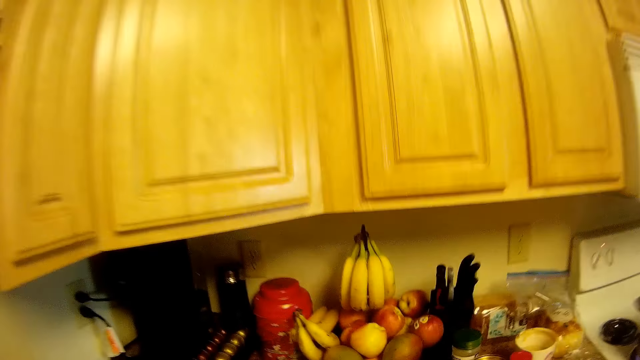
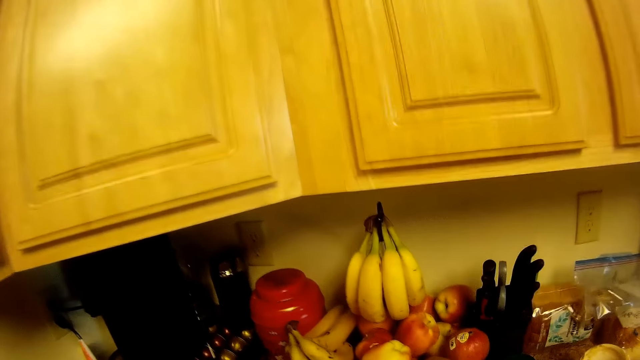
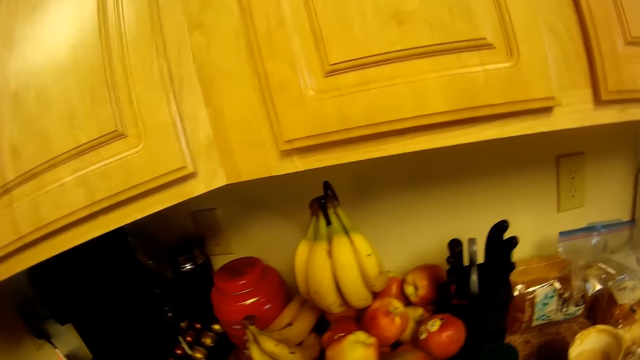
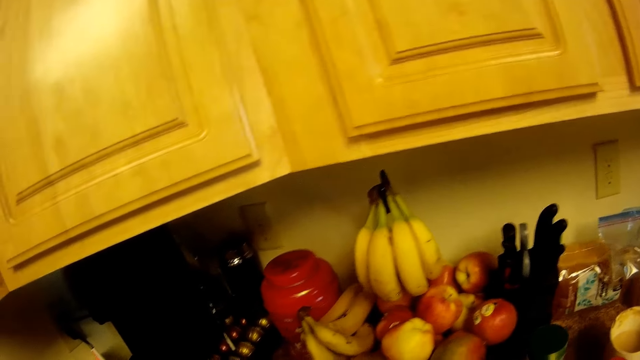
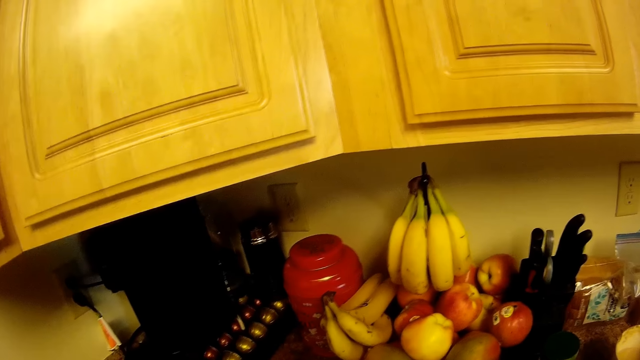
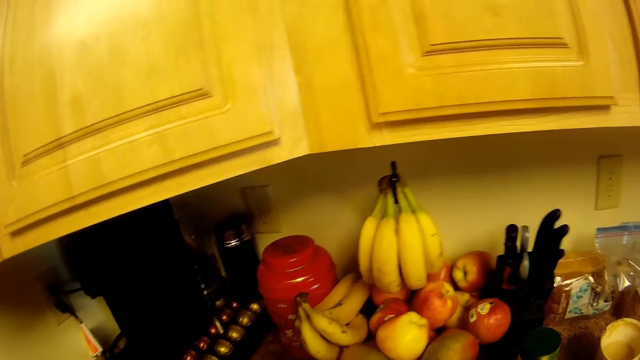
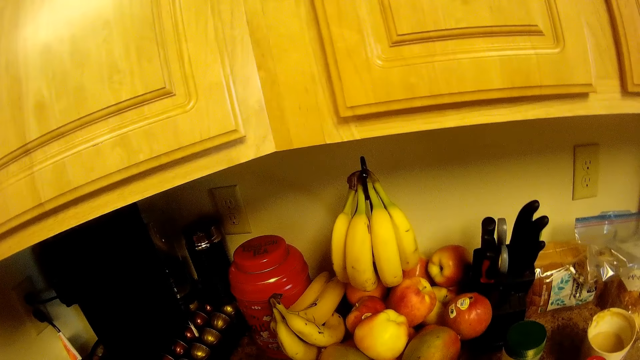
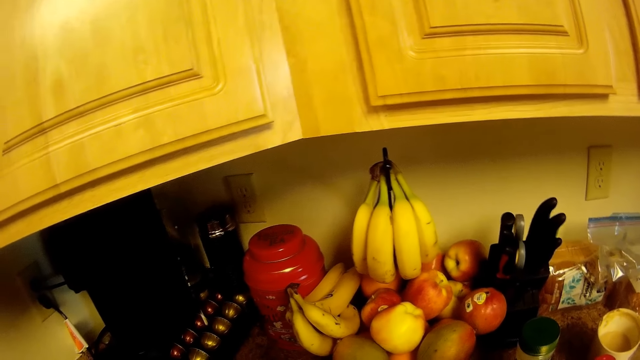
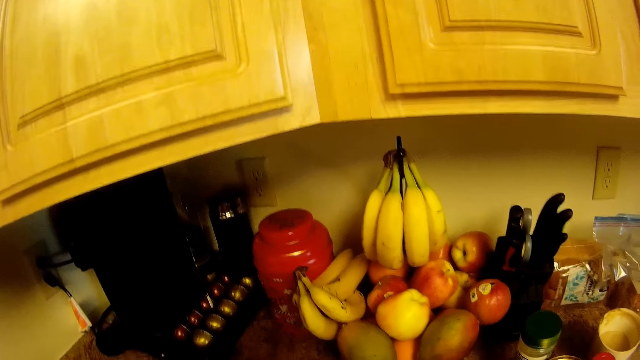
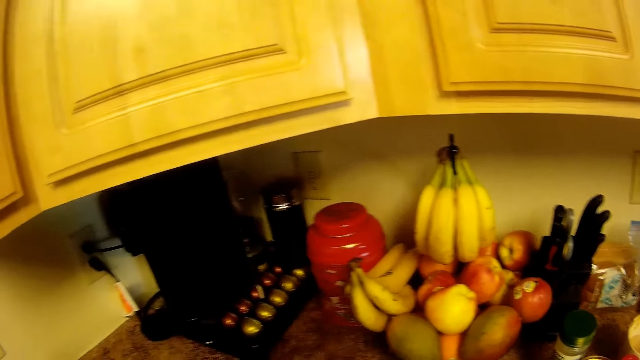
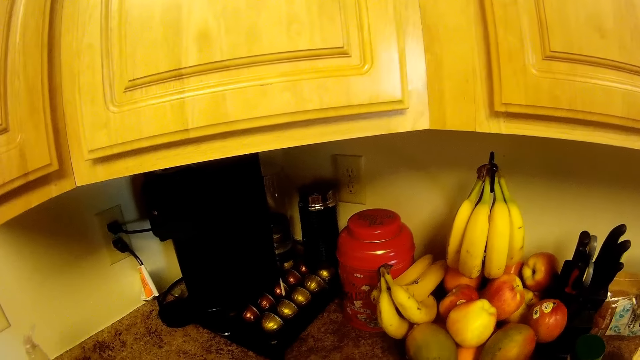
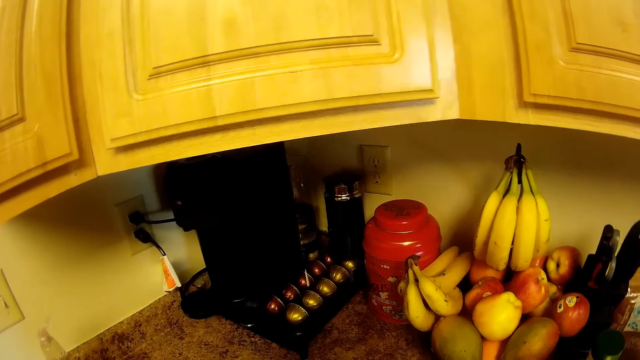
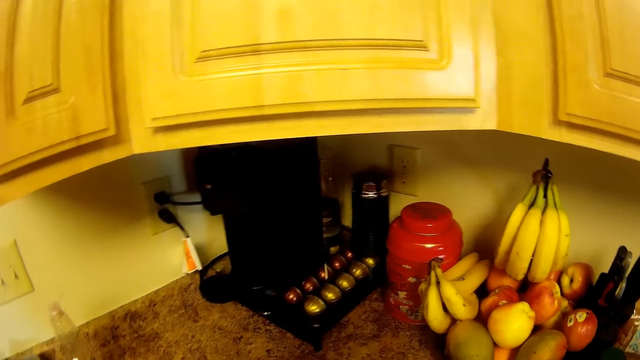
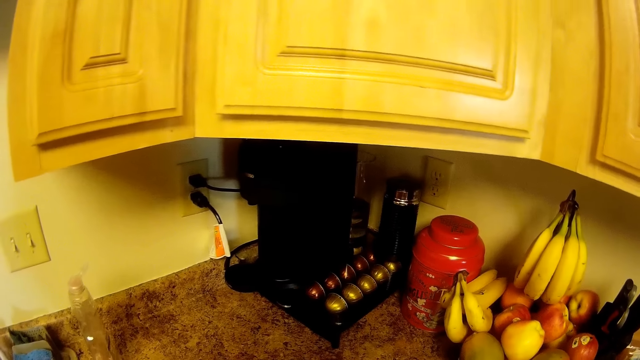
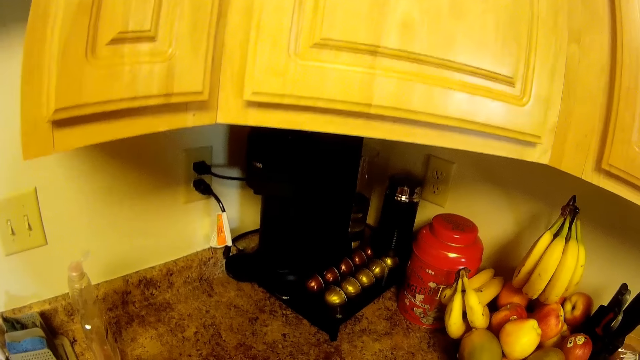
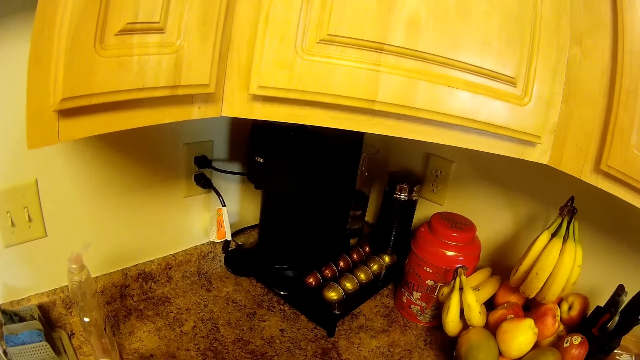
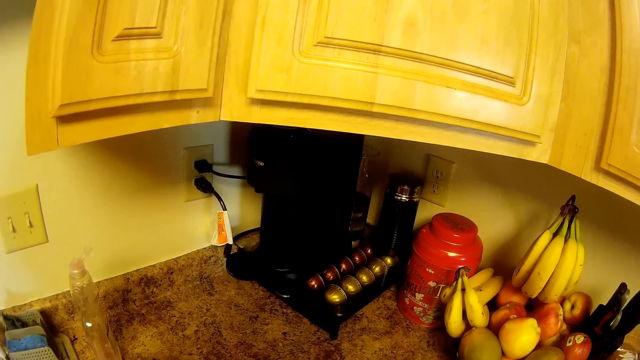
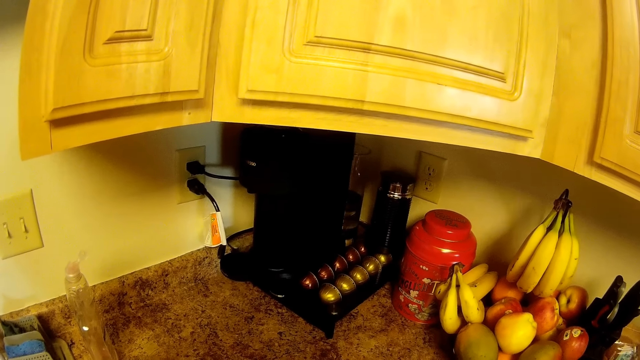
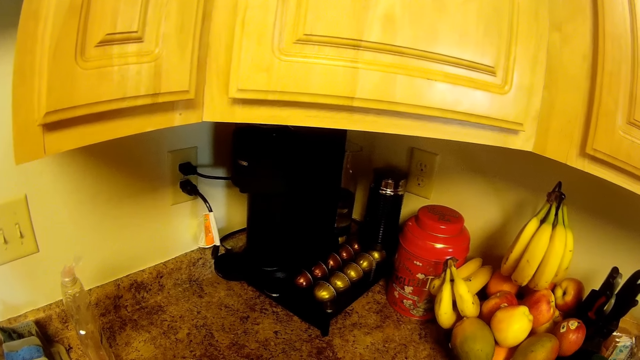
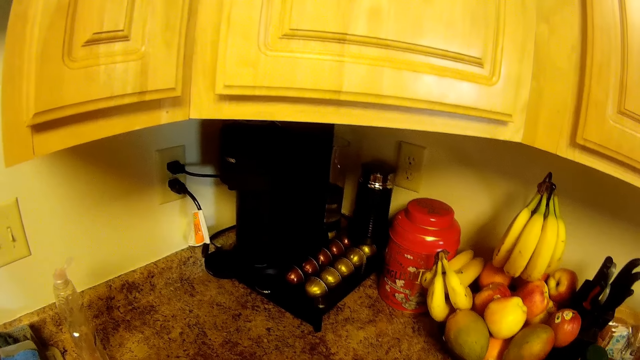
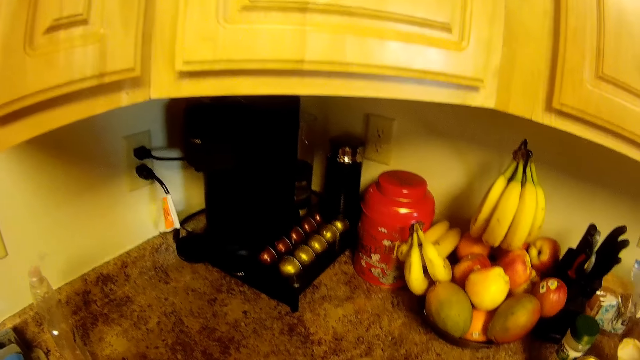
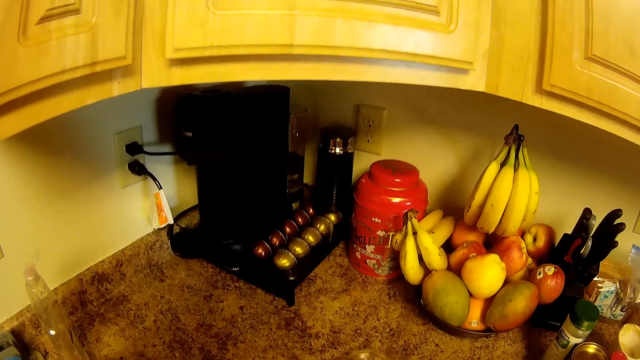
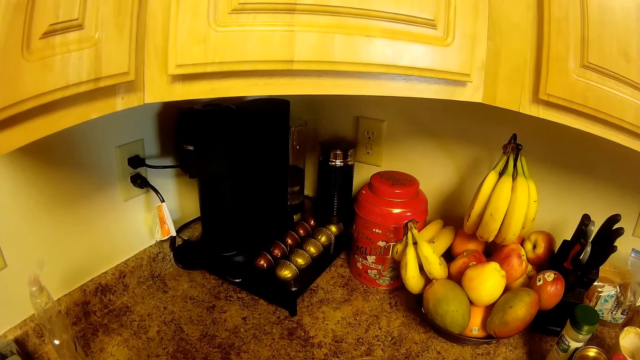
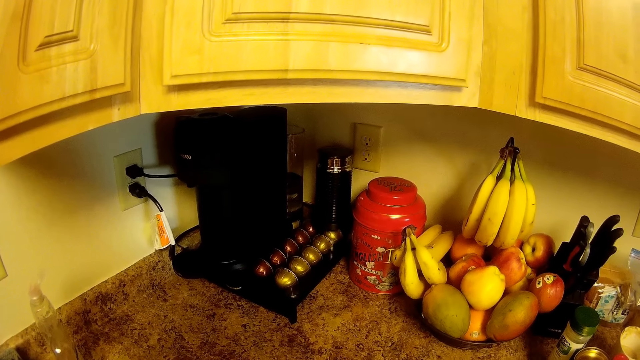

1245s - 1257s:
The camera wearer talks to a person. They look around the house.

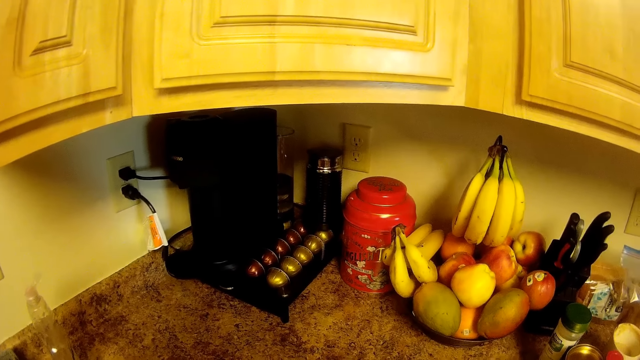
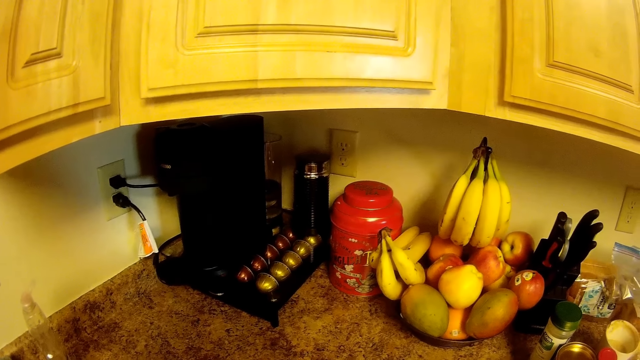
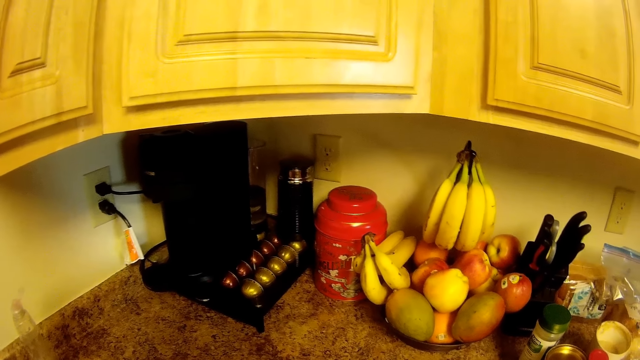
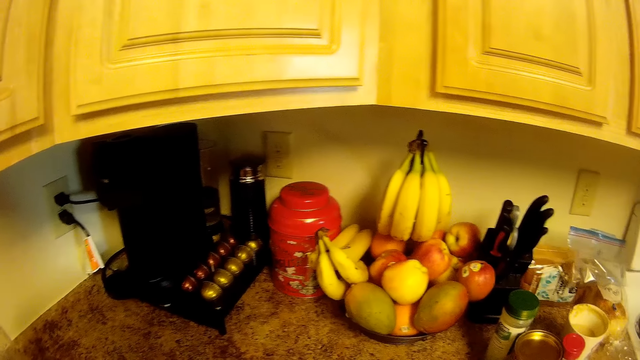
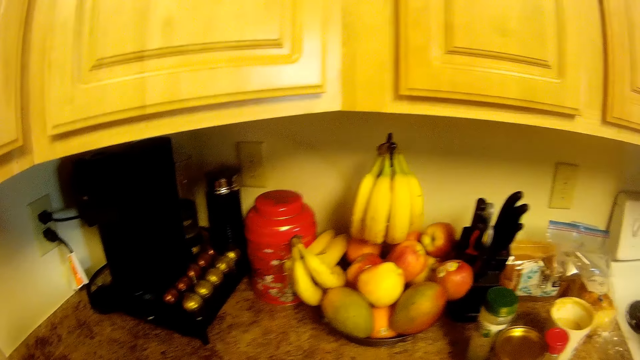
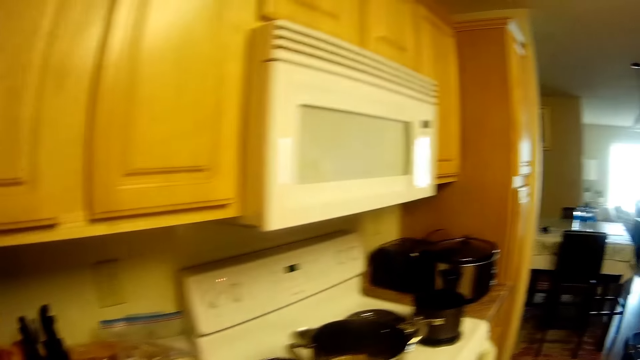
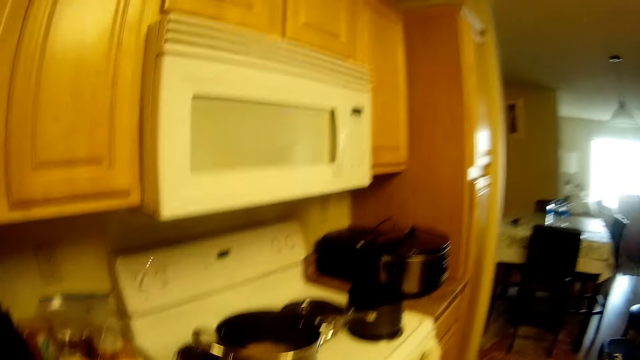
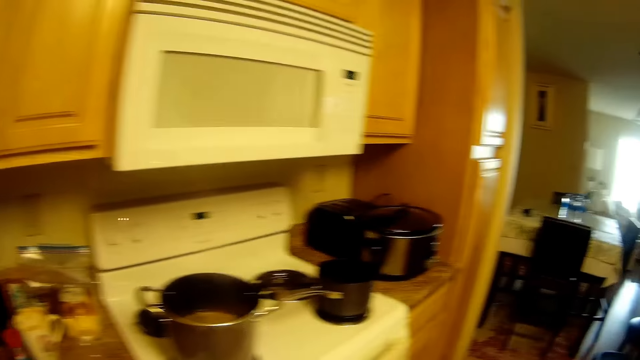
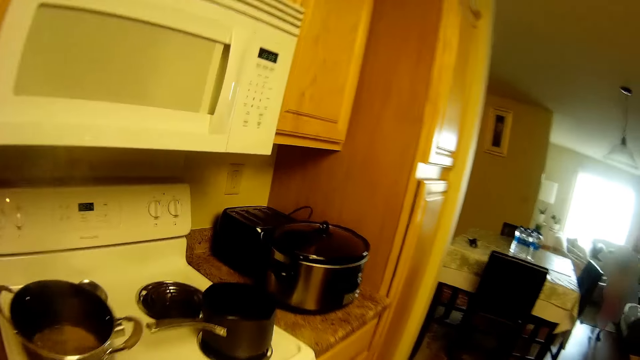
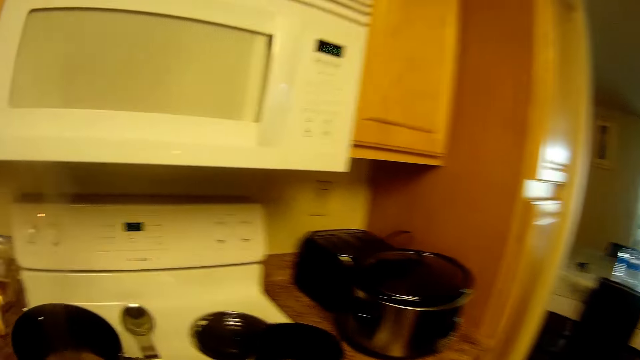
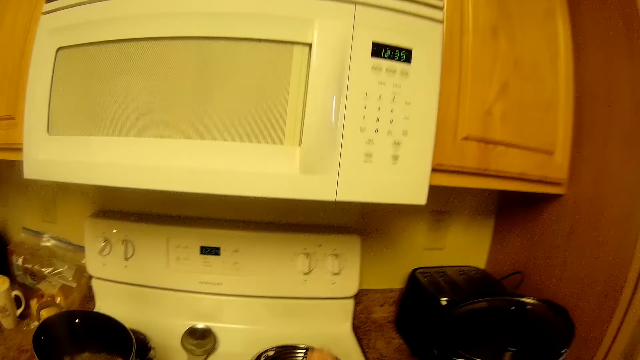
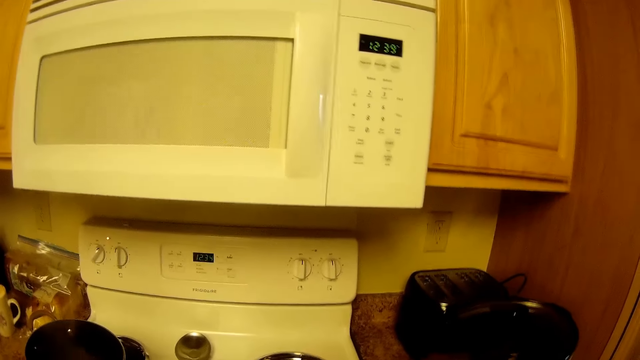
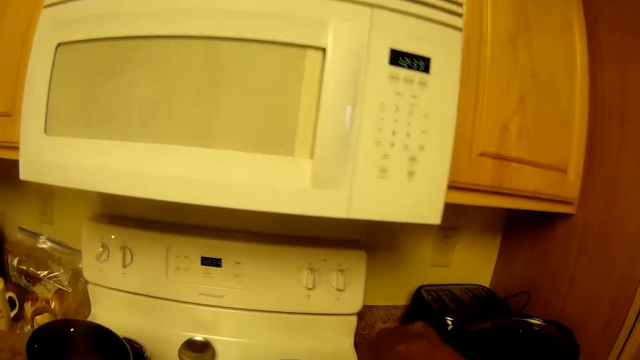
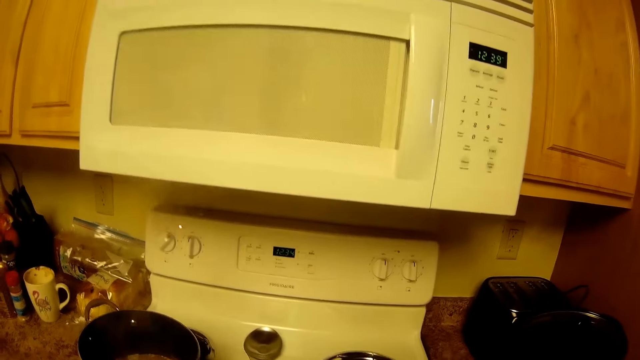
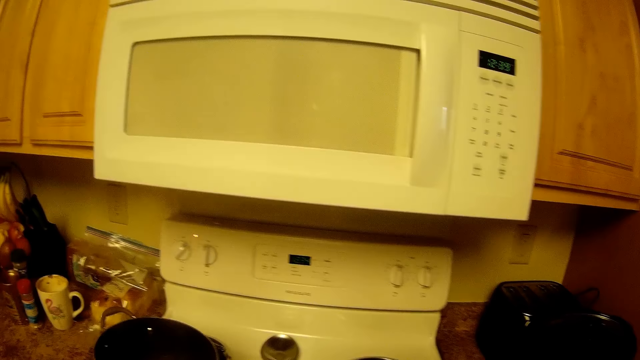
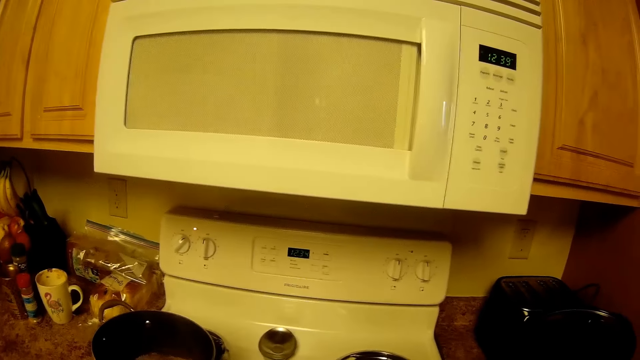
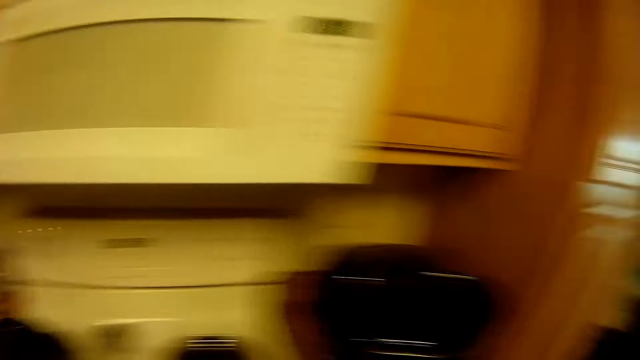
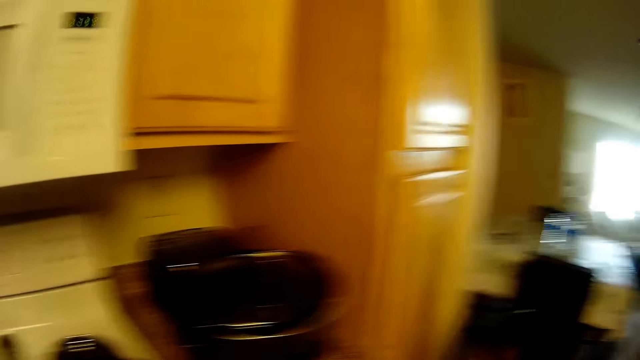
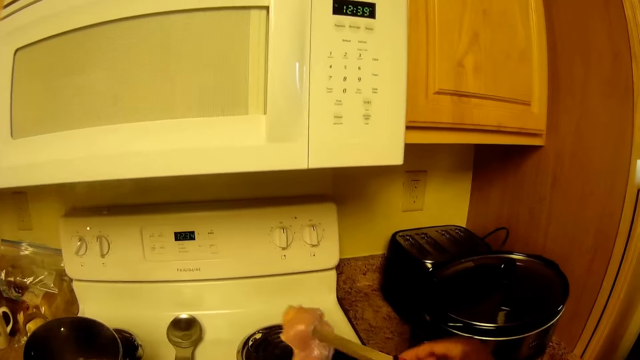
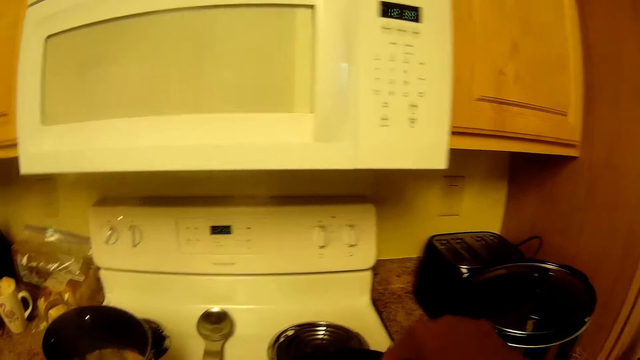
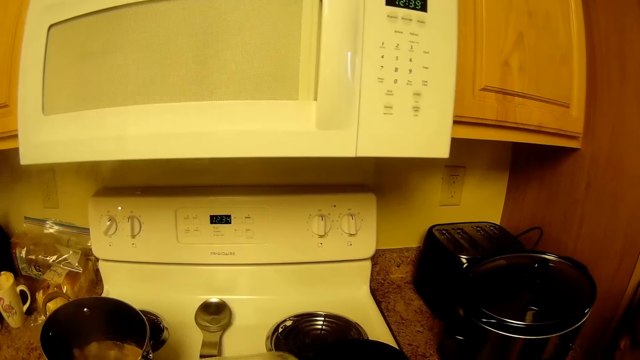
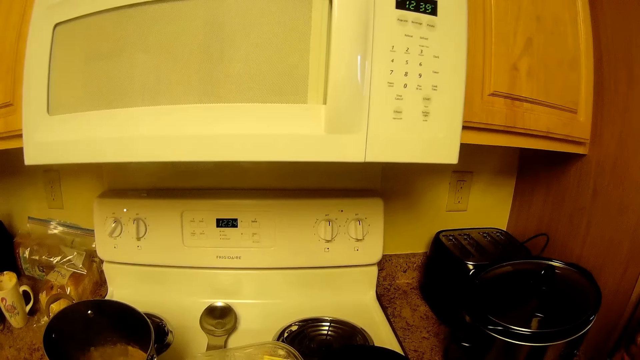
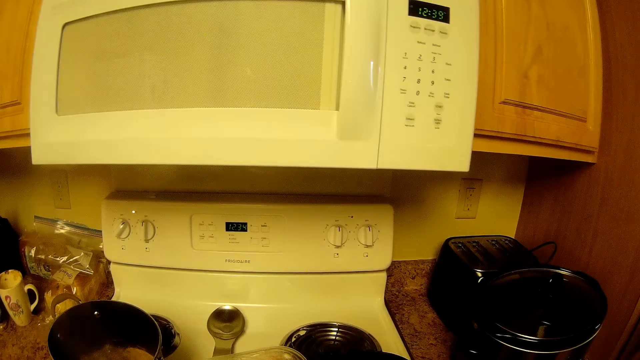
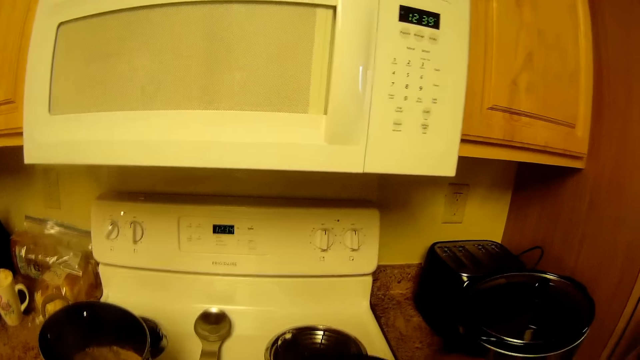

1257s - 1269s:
The camera wearer walks around the house. She interacts with the girl. She moved food from a plate to a pot with a knife in her right hand.
